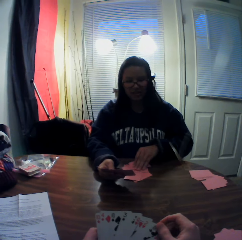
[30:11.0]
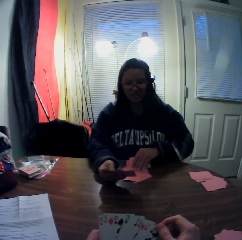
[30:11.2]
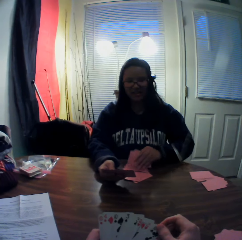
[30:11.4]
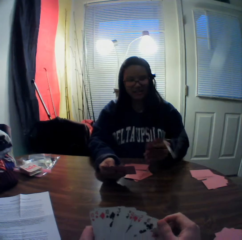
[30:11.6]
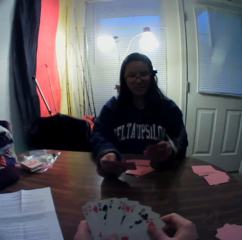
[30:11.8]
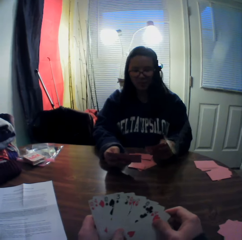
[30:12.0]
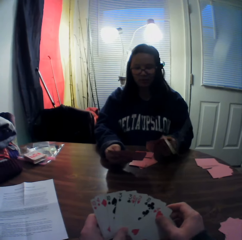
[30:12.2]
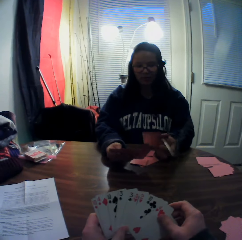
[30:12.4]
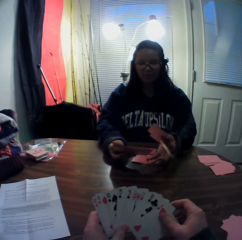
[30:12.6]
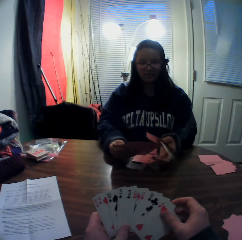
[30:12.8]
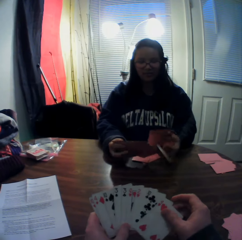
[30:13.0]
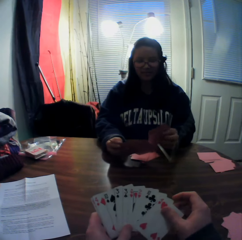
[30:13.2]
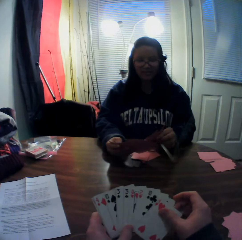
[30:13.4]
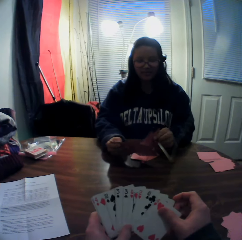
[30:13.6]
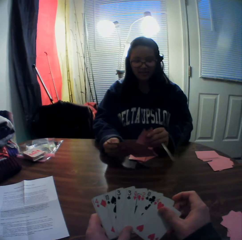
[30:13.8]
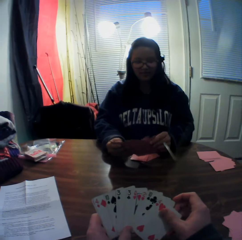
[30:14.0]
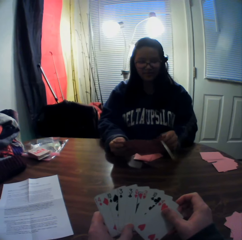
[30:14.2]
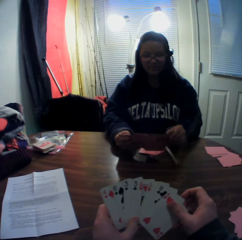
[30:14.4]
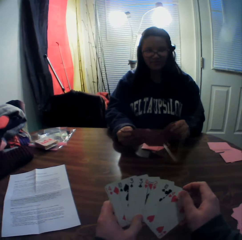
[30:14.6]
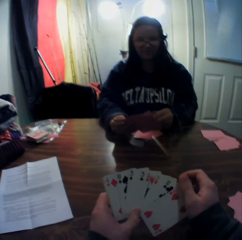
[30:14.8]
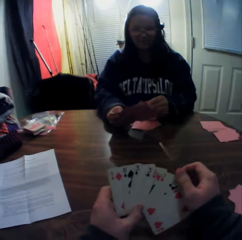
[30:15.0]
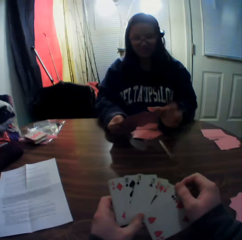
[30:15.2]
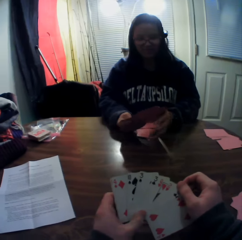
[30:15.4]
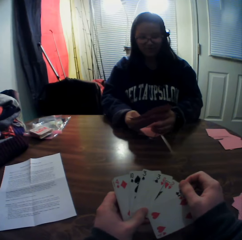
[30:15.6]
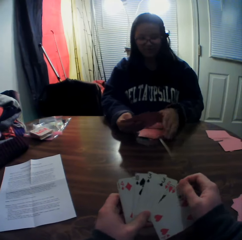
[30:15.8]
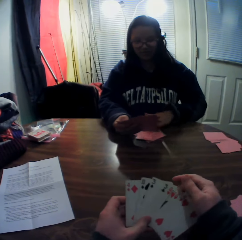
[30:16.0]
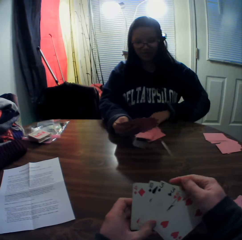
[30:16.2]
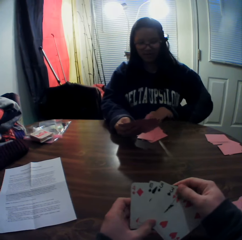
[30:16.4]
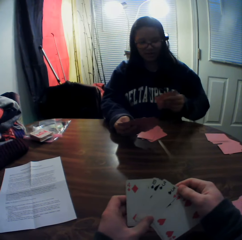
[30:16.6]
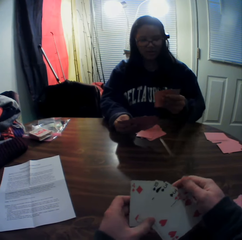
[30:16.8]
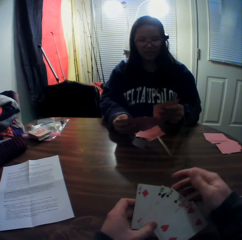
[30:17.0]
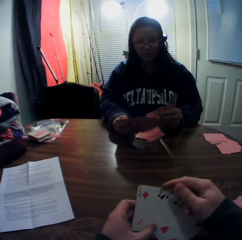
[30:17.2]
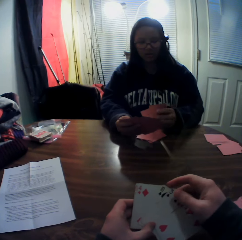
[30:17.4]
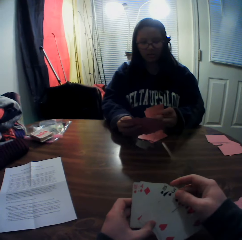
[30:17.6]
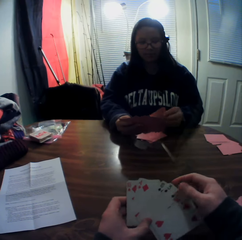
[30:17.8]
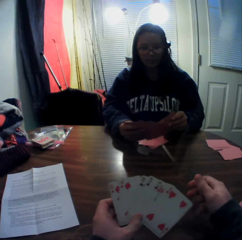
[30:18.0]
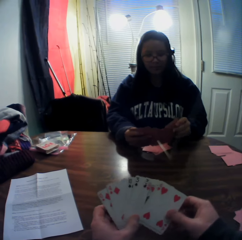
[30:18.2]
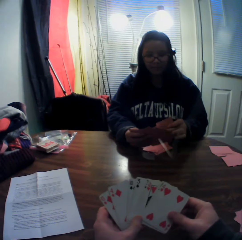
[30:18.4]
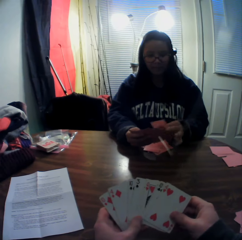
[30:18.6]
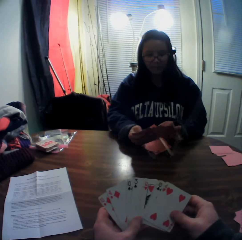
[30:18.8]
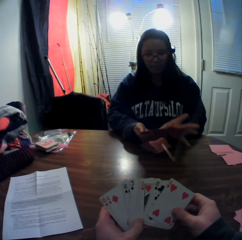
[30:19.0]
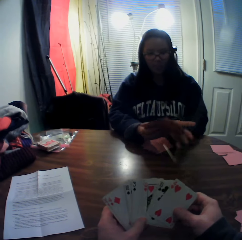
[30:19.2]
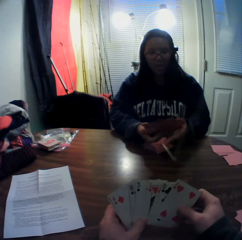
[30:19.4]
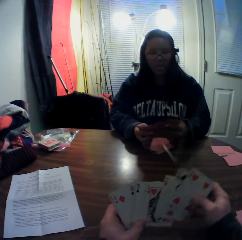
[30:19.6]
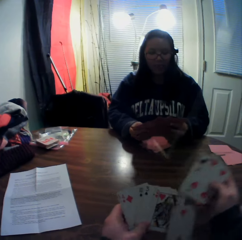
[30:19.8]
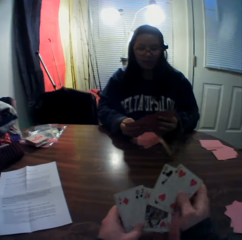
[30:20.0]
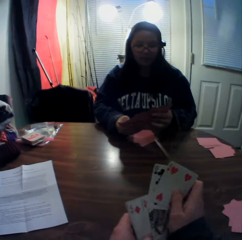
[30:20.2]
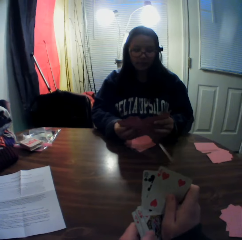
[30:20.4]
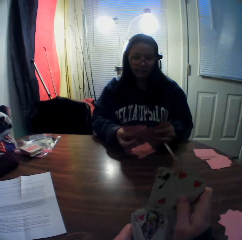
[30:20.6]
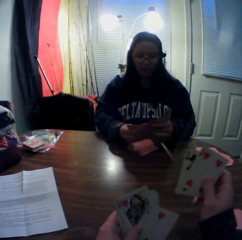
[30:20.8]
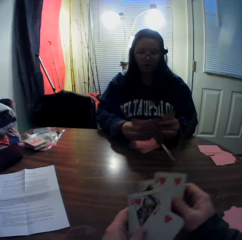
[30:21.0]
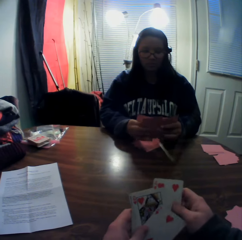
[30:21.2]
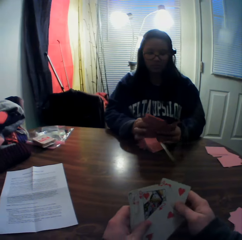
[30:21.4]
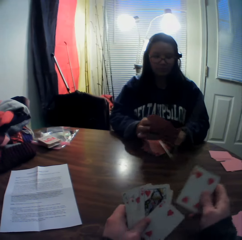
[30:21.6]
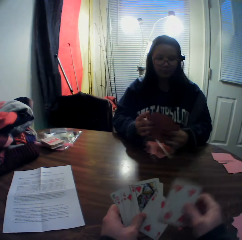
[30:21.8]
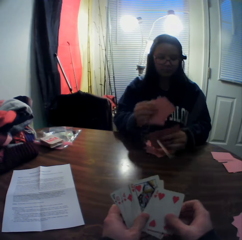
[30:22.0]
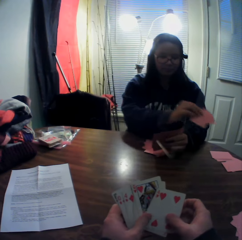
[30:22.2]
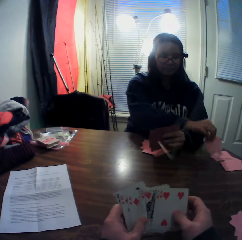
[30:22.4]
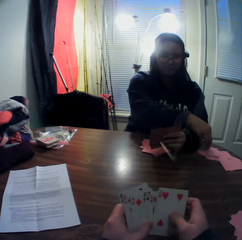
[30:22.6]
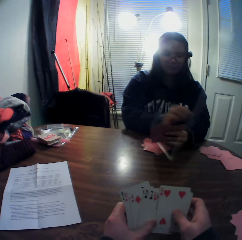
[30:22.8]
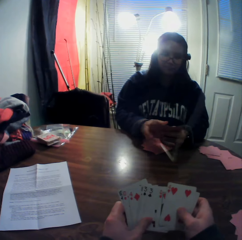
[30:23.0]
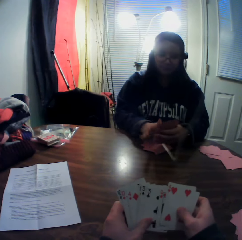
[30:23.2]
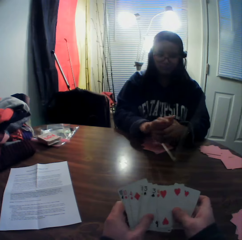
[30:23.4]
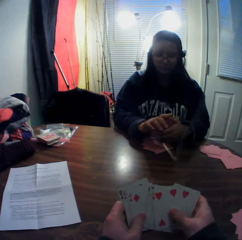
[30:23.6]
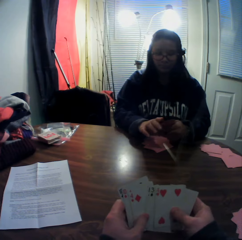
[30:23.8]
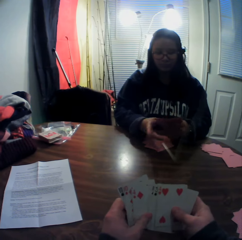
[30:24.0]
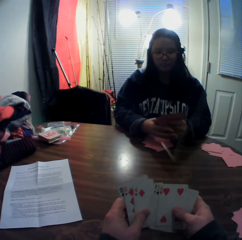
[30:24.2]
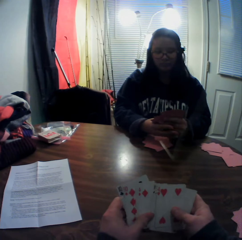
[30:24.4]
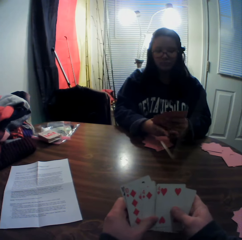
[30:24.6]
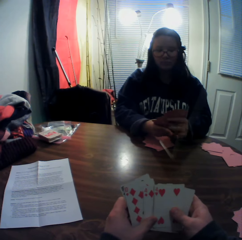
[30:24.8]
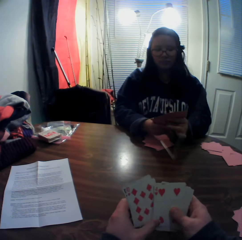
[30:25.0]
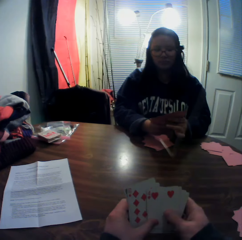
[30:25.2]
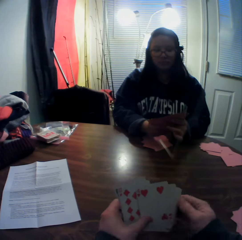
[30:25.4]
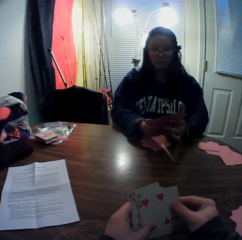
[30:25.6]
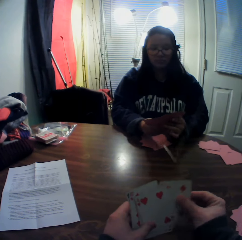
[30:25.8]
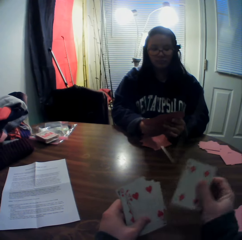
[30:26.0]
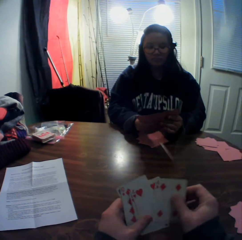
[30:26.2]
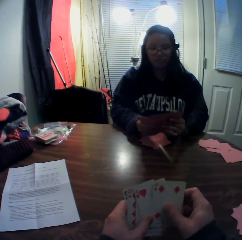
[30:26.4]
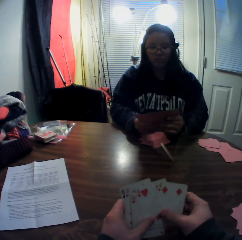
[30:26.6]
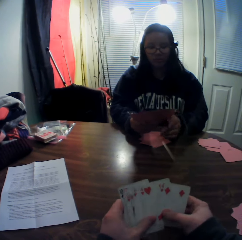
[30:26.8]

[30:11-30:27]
A woman holds the playing cards. The woman adds the cards to the stack of cards in her hands. The woman picks cards from the stack of cards on the table with her left hand. The woman holds the playing cards. The woman adds the cards to the stack of cards in her hands. The woman picks cards from the stack of cards in her hands with her right hand. The woman drops the cards onto the table. The woman flips through the stack of cards in her hands.

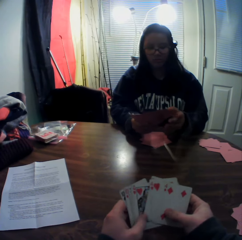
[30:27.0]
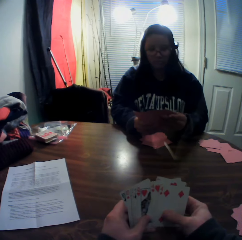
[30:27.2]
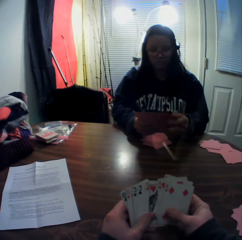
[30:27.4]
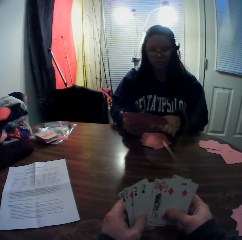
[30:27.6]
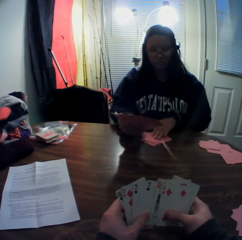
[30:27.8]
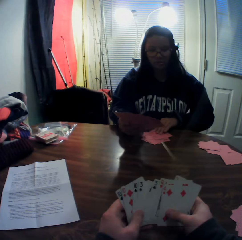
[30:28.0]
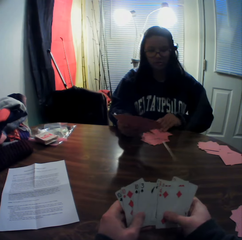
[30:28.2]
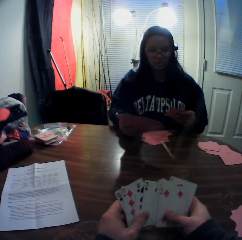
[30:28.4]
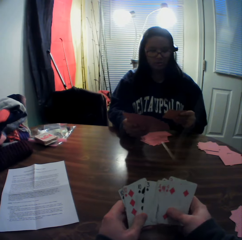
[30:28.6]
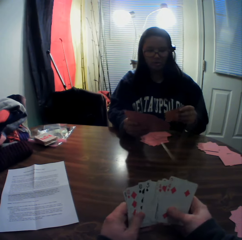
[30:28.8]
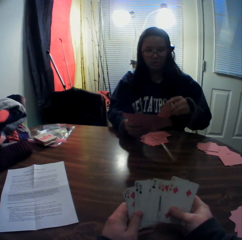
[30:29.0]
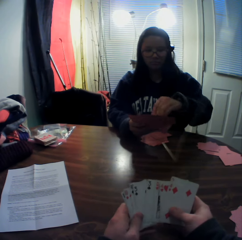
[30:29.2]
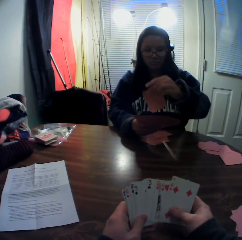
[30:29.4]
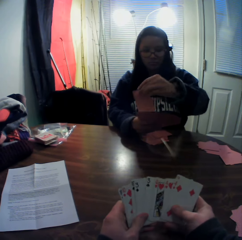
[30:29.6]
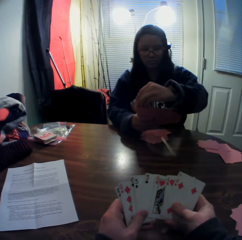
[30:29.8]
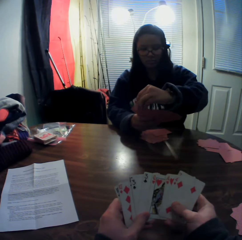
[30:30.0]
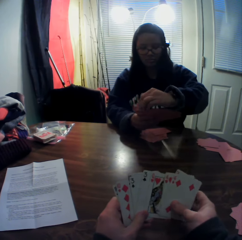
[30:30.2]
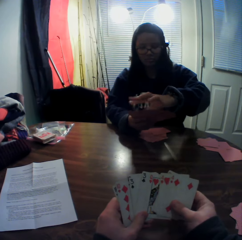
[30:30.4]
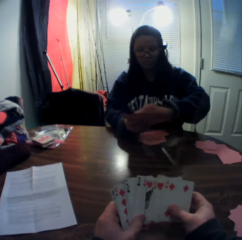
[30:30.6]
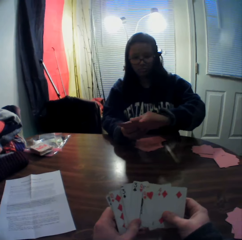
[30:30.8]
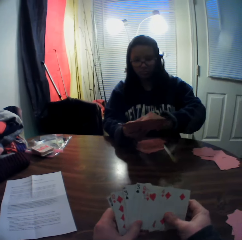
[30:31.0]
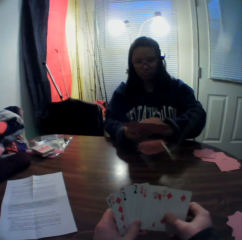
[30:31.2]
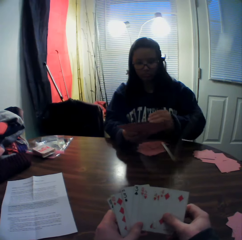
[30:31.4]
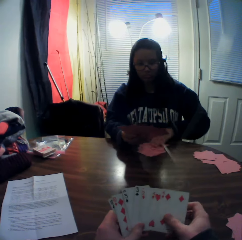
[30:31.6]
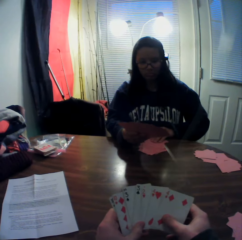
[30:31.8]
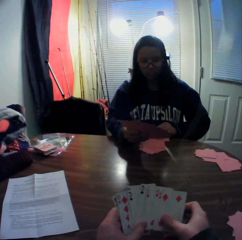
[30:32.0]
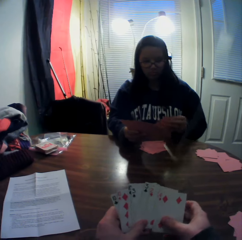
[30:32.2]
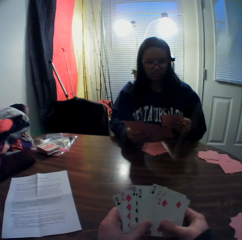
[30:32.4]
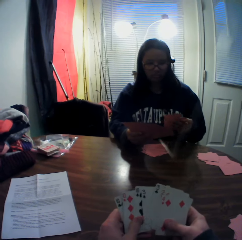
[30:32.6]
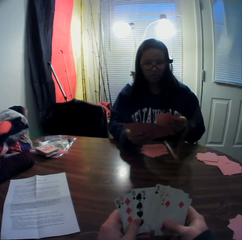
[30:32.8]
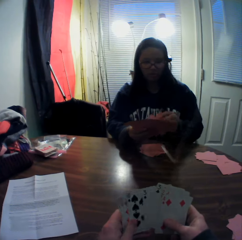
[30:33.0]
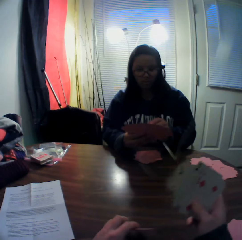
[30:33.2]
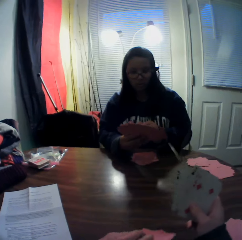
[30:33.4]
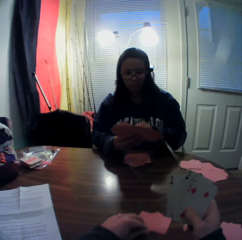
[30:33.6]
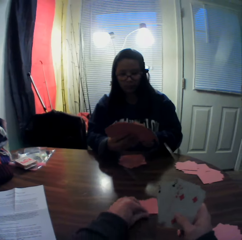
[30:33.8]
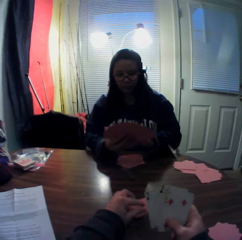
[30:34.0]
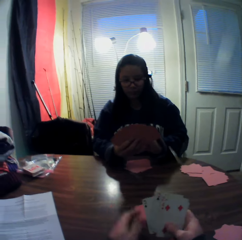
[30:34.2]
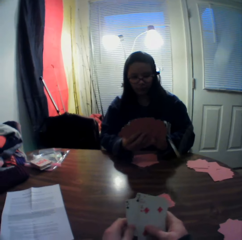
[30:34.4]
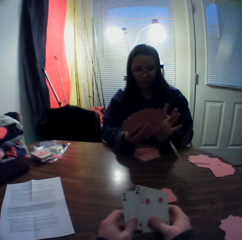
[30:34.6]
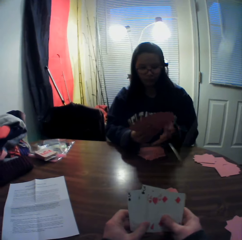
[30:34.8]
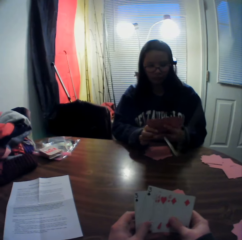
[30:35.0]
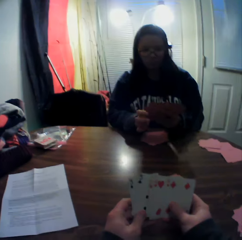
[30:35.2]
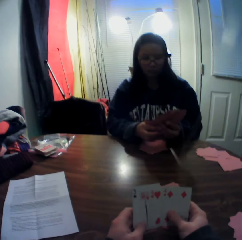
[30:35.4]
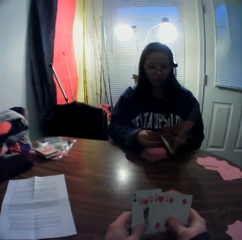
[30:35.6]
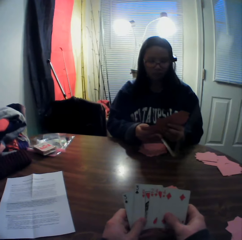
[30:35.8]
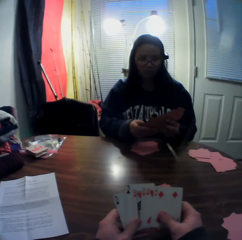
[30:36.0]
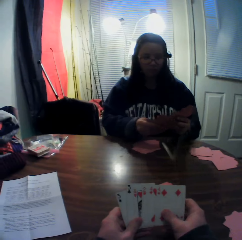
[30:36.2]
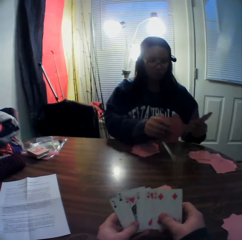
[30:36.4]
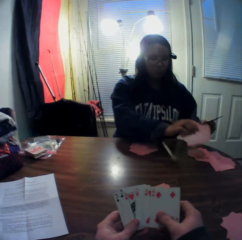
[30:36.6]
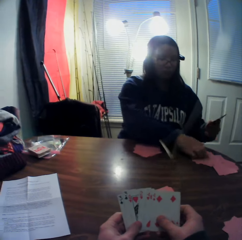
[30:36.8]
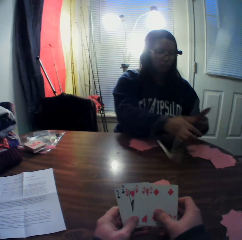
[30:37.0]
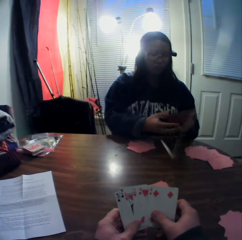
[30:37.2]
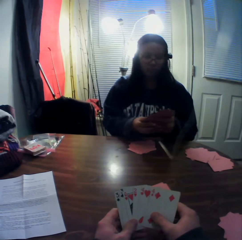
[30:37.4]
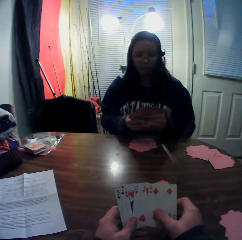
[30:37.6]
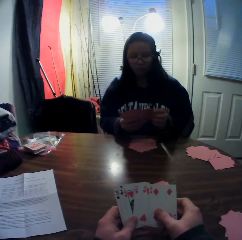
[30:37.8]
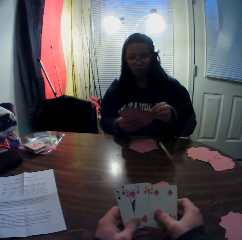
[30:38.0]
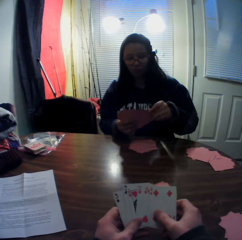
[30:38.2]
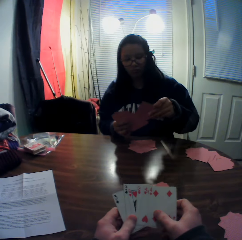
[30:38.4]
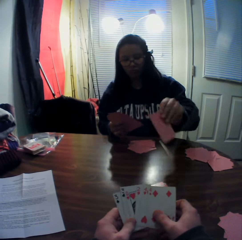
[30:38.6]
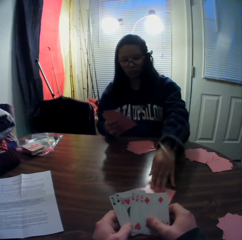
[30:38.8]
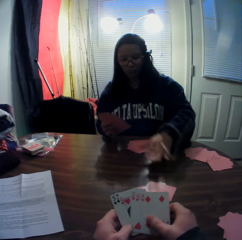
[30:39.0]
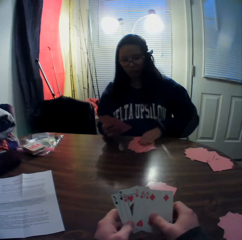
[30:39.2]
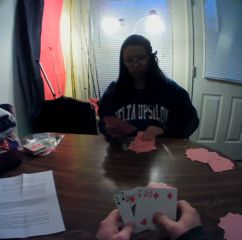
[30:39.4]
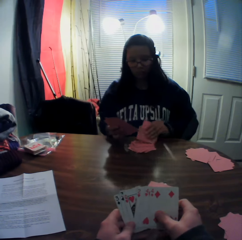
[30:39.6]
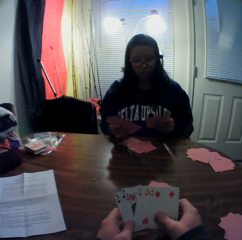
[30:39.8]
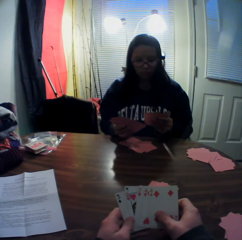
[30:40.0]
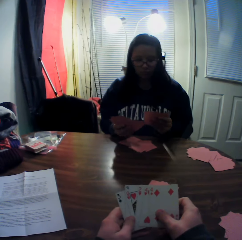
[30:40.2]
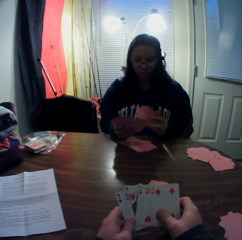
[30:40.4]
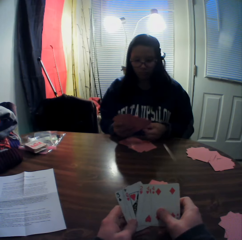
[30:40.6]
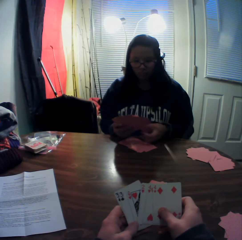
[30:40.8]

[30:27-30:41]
The woman picks a playing card from the stack of cards on the table with her left hand. The woman adds the card to the stack of cards in her hands. The woman holds the playing card. The woman picks a playing card from the stack of cards on the table with her left hand. The camera wearer picks cards from the stack of cards in his hands with his left hand. The woman holds the playing card. The camera wearer places the cards onto the table. He slides the playing cards on the table. He flips through the stack of cards in his hands. The woman picks cards from the stack of cards in her hands with her right hand and drops the cards onto the table. The woman picks a card from the stack of cards in her hands with her right hand and places the card onto the table. The woman picks cards from the stack of cards on the table with her left hand. The woman holds the playing card.
